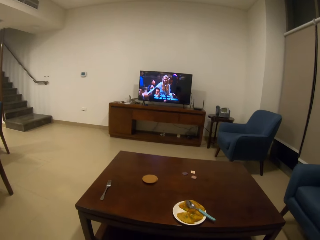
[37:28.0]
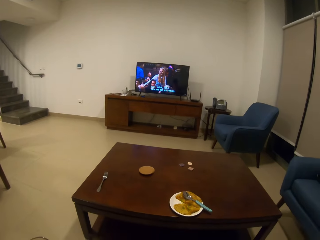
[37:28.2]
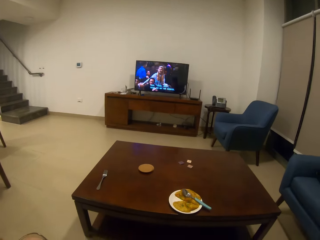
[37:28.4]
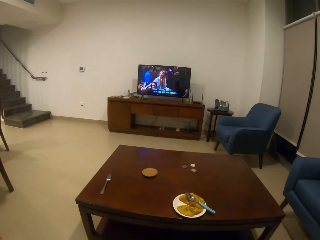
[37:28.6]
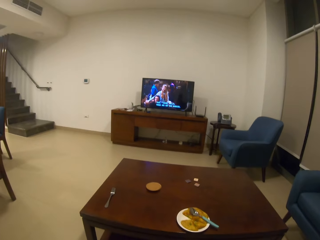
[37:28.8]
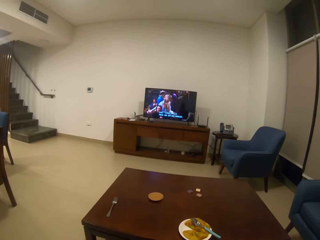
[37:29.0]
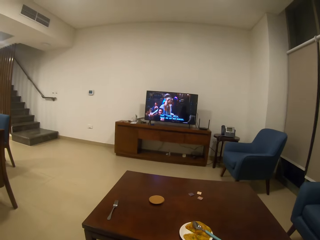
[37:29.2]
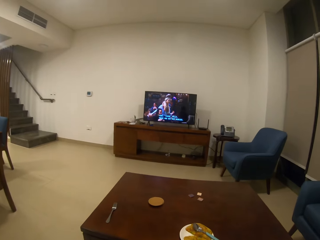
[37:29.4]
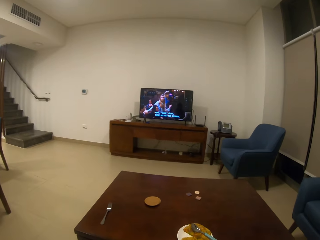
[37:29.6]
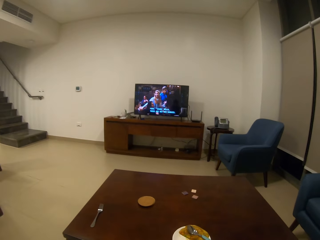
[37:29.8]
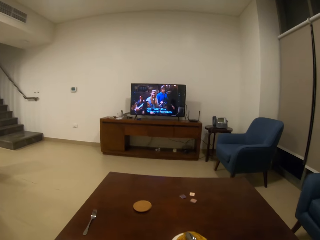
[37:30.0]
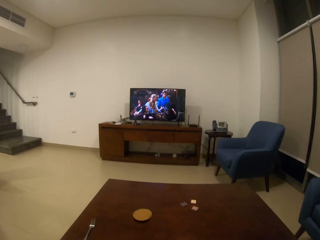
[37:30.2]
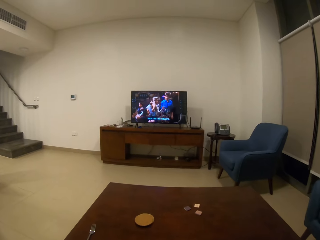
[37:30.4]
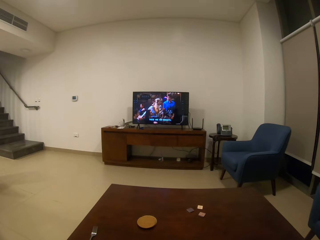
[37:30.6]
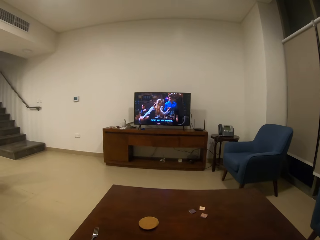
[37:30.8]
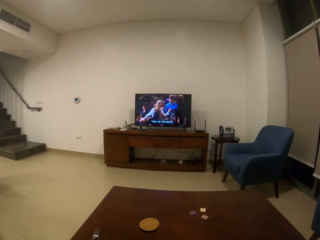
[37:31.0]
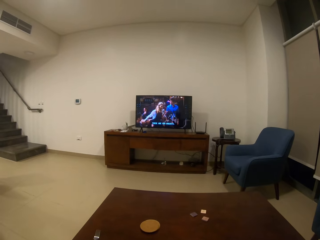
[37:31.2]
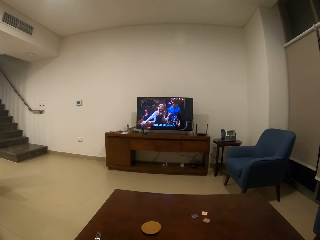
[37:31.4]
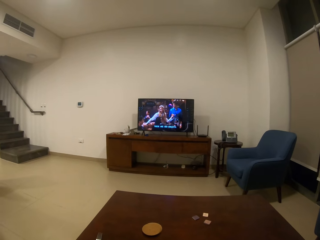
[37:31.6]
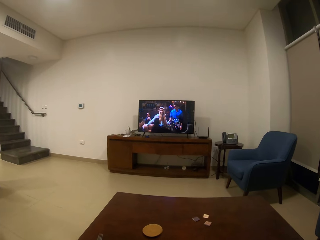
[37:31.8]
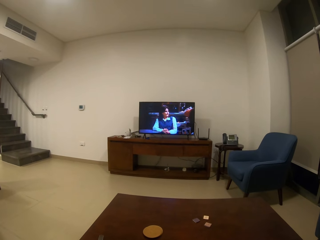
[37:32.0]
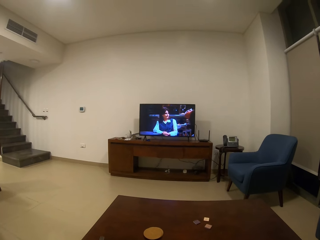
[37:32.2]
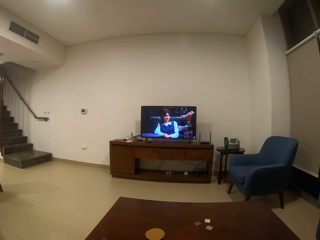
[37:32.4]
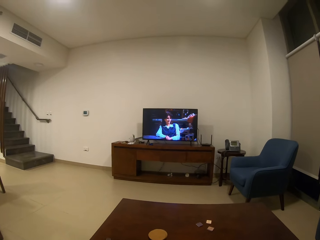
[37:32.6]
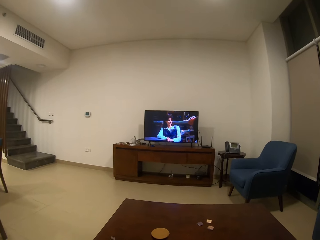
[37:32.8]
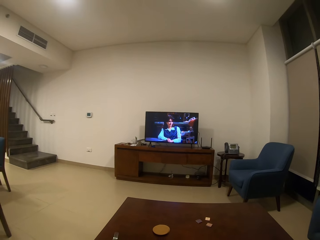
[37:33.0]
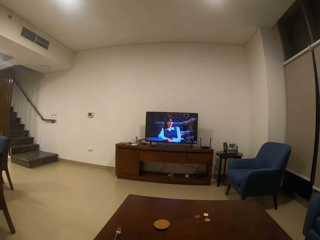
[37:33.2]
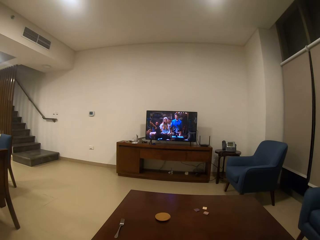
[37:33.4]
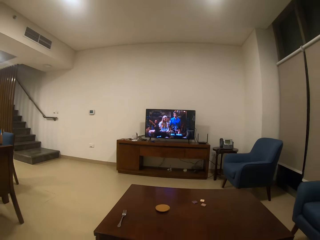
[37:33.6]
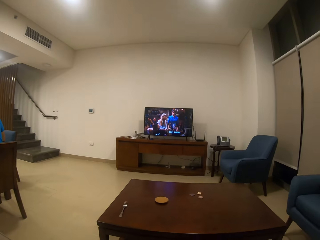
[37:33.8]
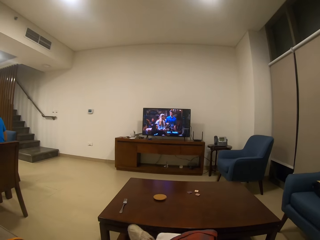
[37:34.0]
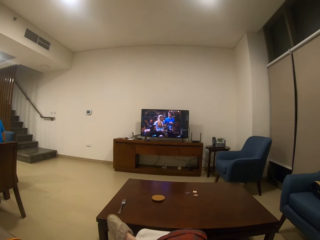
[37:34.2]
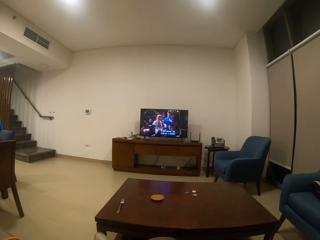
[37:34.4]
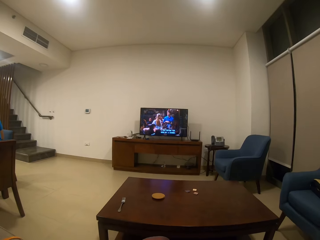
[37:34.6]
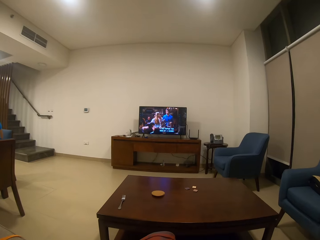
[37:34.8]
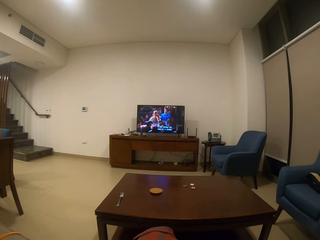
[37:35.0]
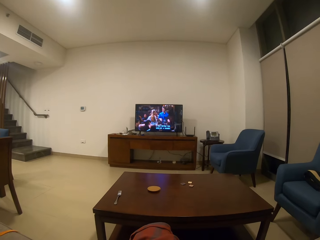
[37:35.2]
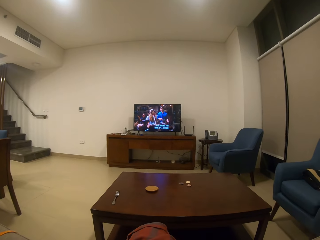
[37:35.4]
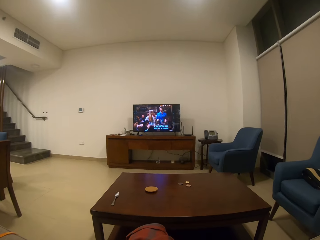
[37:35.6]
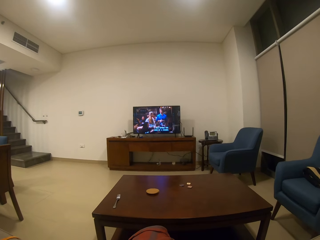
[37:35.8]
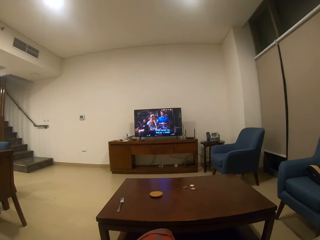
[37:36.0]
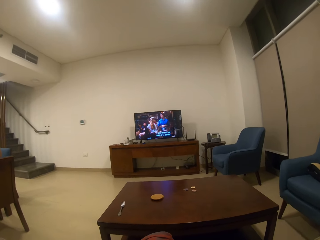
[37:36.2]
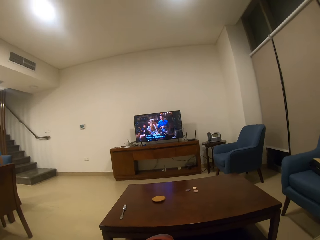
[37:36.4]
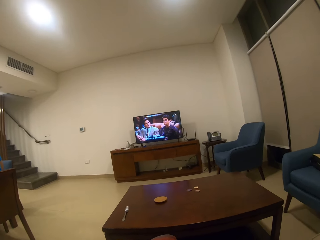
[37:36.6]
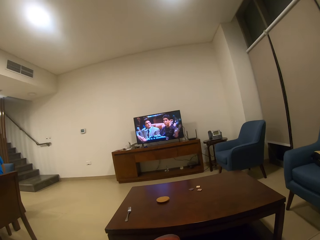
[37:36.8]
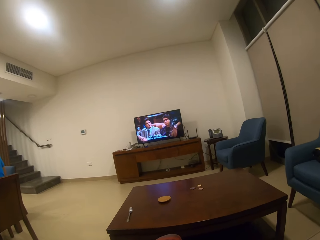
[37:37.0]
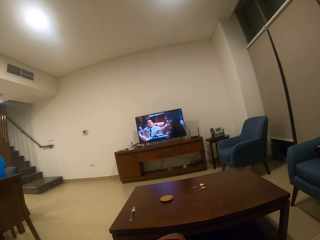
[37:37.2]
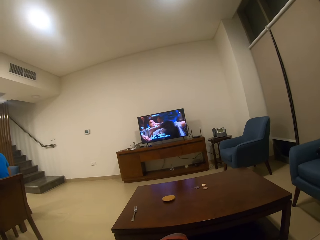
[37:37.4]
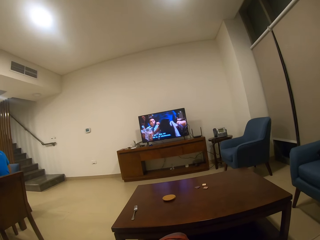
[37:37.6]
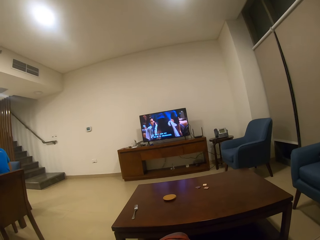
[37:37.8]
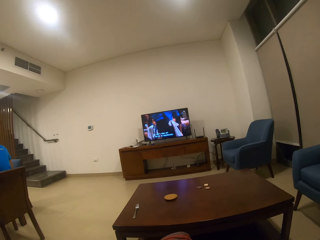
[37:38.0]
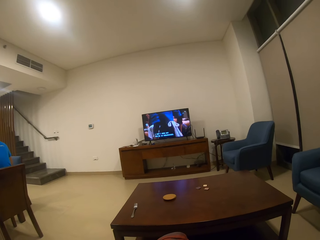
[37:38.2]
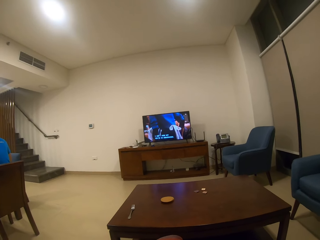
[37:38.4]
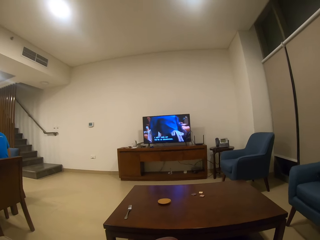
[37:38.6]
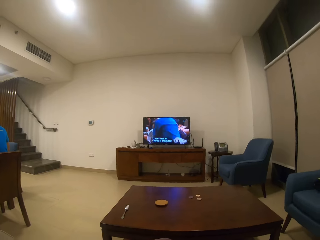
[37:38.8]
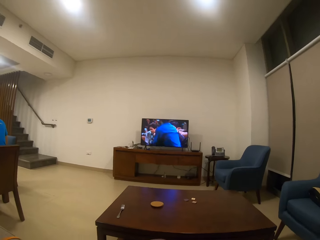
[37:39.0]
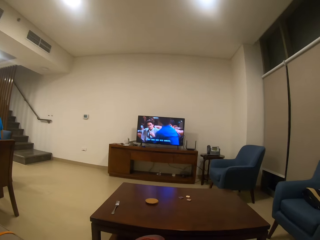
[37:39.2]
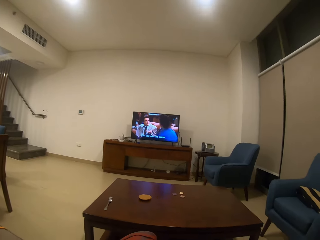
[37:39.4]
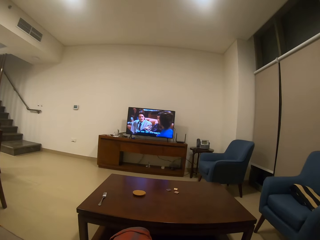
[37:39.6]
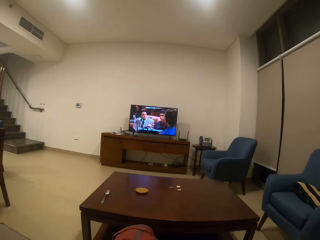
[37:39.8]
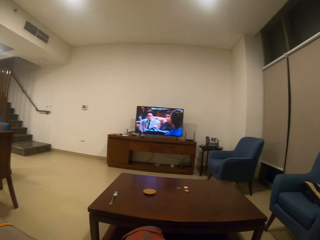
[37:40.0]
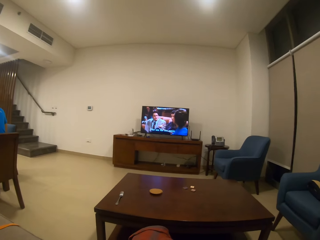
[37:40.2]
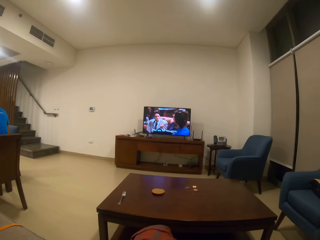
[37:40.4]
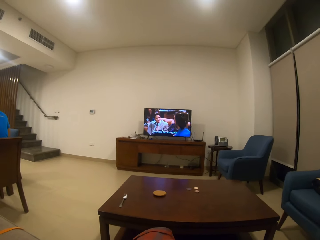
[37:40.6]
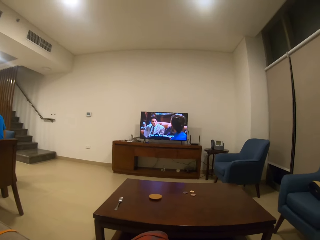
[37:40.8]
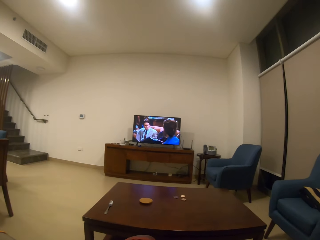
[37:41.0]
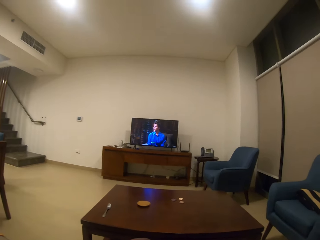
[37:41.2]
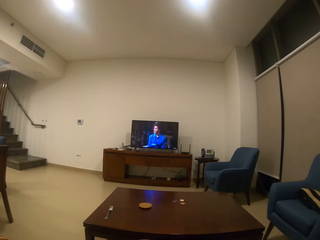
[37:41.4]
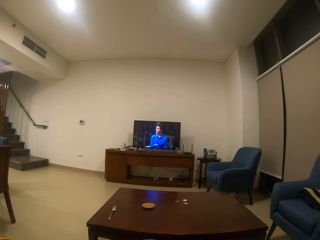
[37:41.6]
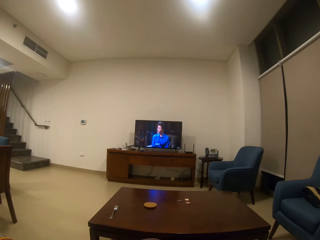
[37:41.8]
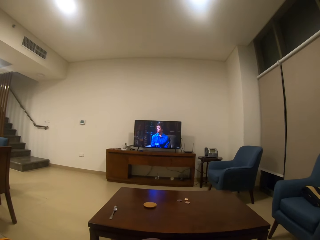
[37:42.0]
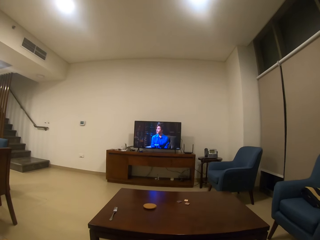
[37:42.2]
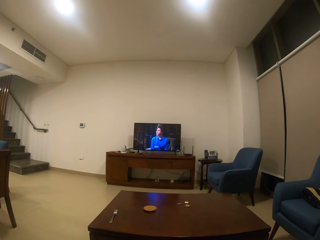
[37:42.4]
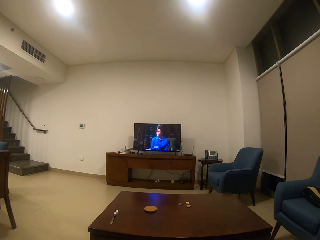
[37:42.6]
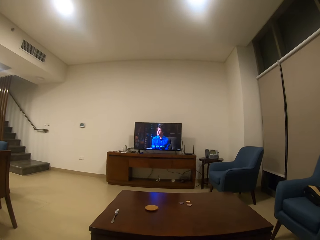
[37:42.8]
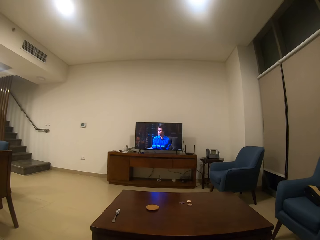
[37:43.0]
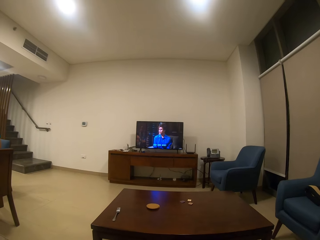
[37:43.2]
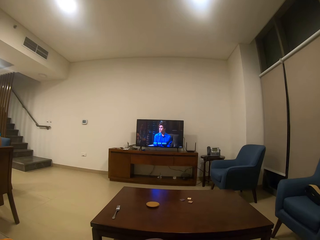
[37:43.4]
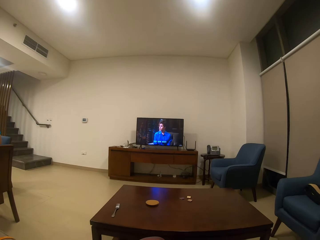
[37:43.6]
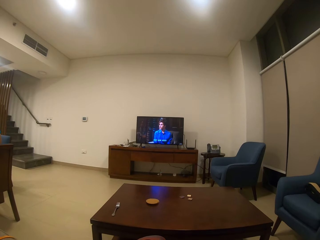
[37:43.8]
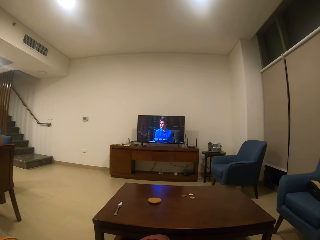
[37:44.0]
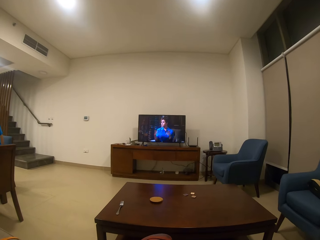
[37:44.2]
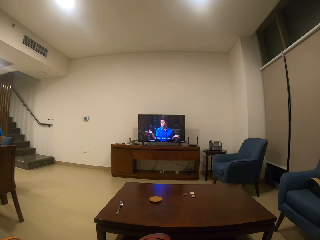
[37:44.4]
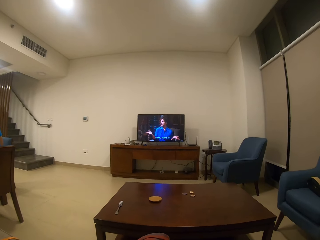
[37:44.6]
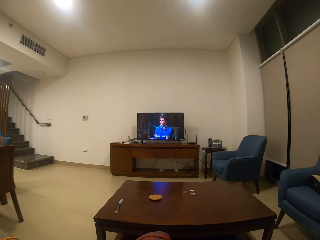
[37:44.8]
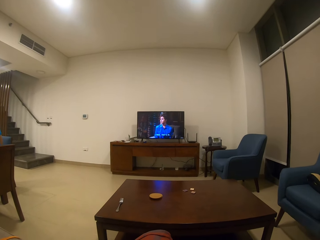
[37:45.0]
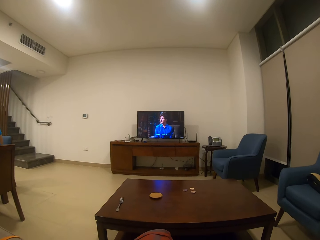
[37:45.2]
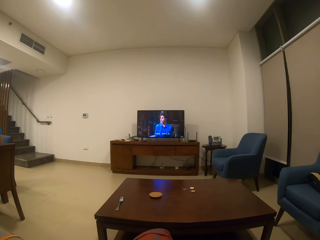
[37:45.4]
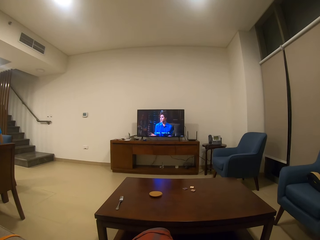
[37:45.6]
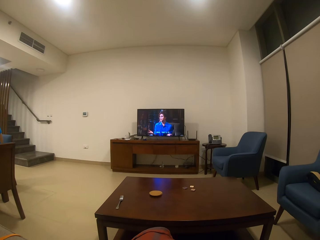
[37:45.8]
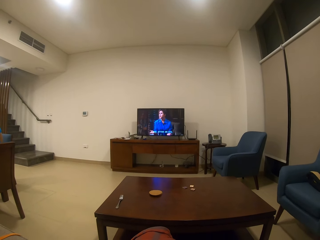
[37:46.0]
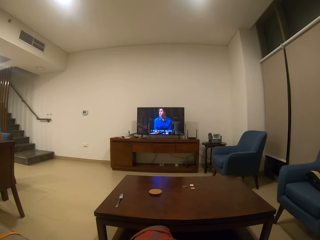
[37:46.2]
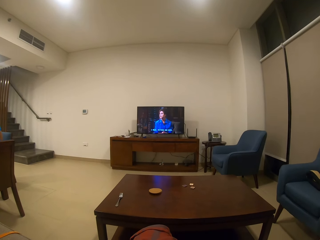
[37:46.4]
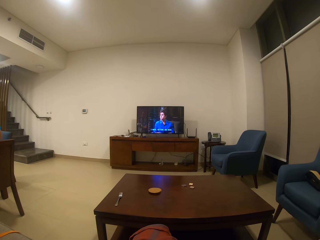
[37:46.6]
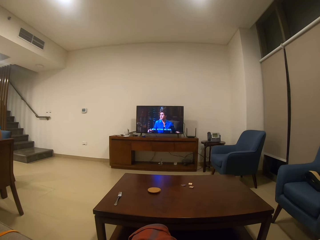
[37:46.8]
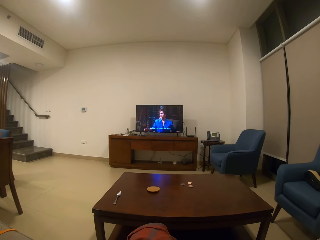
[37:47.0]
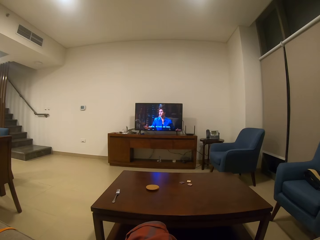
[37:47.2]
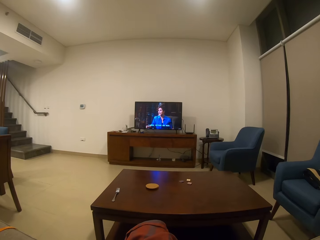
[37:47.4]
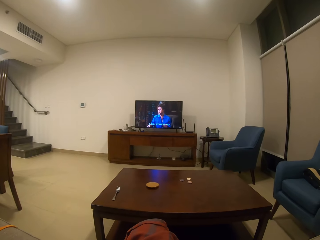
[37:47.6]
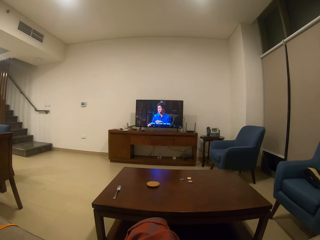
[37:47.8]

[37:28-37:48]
The camera wearer watches television. They straighten the leg. They watch the television.

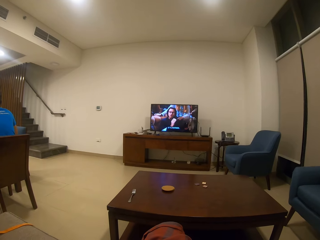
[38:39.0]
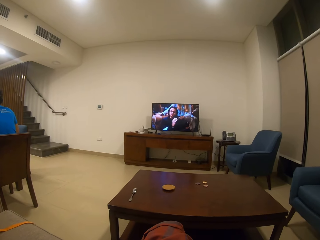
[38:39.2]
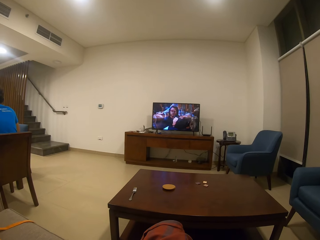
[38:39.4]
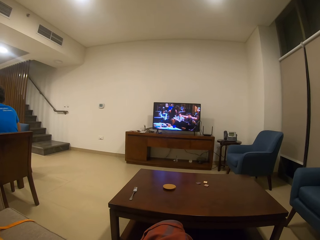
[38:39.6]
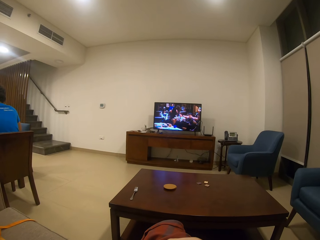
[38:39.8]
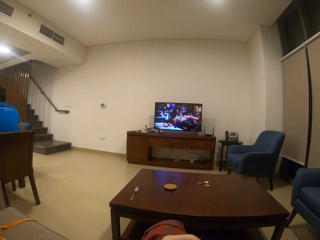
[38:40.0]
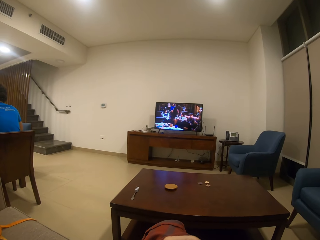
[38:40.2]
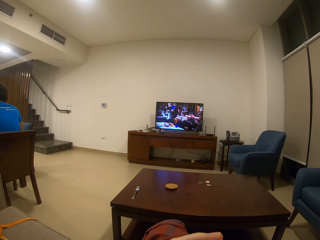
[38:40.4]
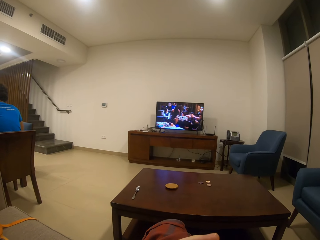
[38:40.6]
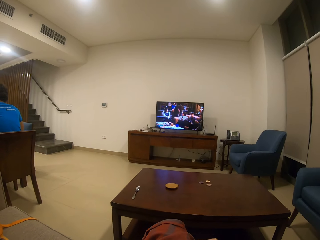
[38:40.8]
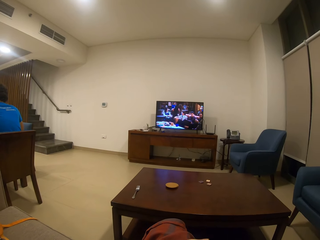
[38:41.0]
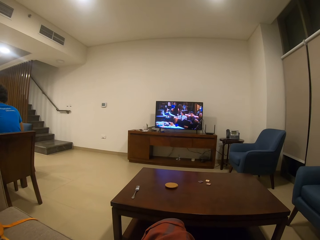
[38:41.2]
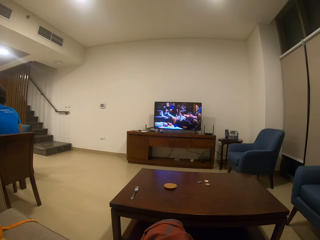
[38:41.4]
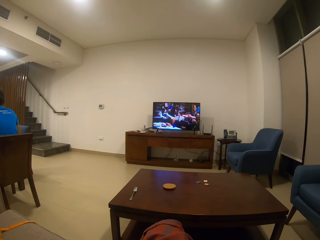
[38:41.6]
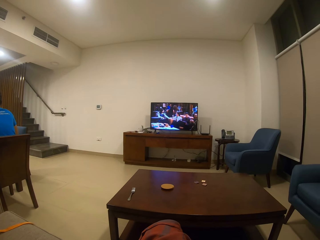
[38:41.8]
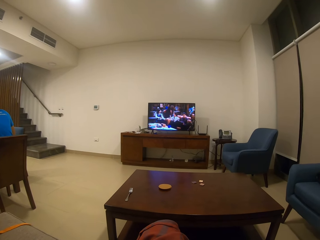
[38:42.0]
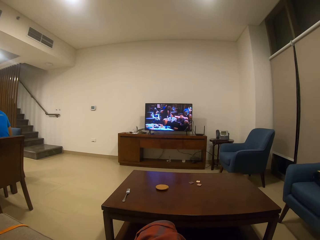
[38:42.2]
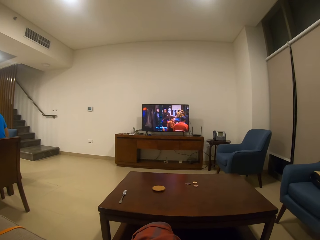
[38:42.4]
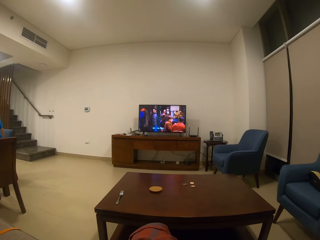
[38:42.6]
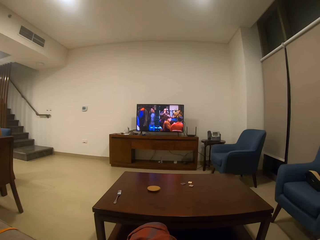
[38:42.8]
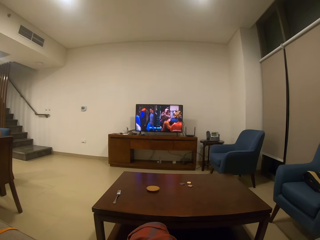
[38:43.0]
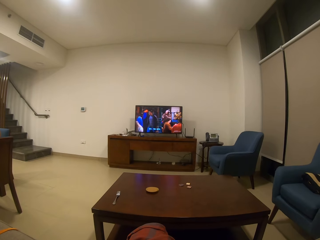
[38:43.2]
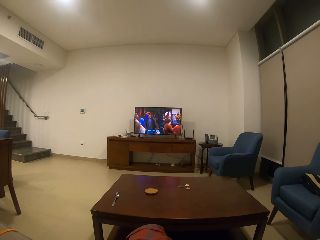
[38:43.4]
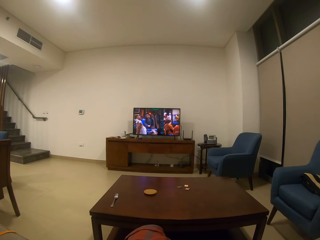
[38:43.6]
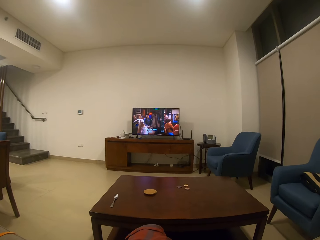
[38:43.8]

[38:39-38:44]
The camera wearer moves a hand.
